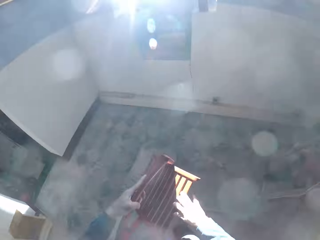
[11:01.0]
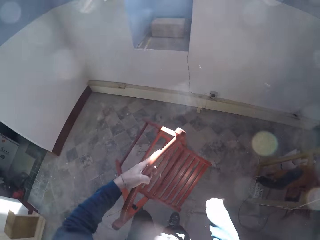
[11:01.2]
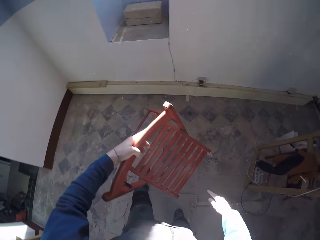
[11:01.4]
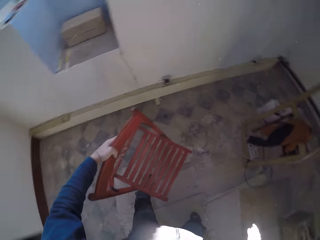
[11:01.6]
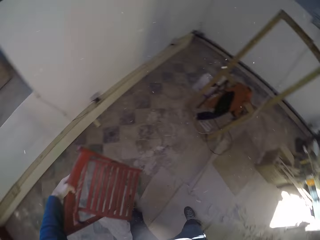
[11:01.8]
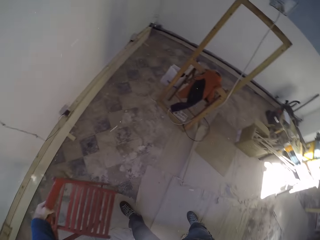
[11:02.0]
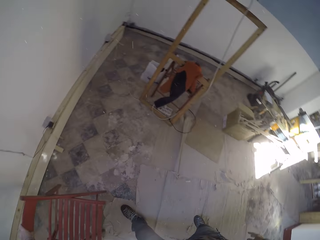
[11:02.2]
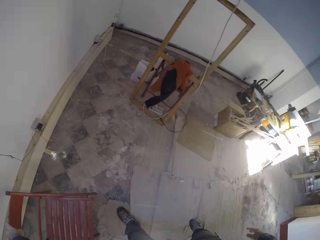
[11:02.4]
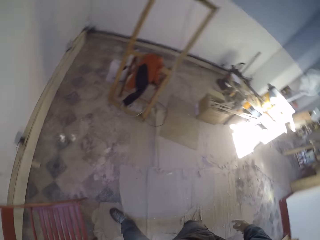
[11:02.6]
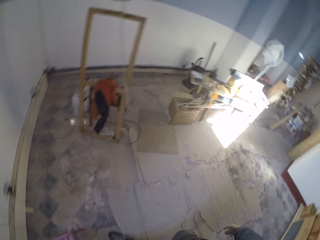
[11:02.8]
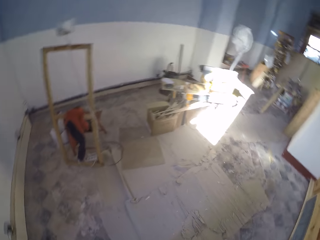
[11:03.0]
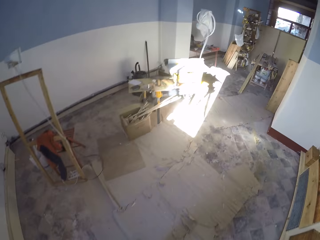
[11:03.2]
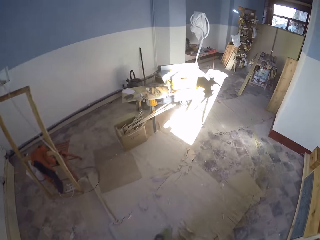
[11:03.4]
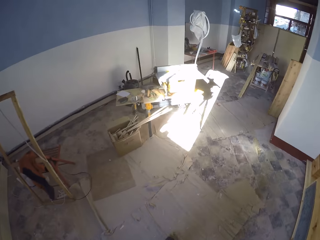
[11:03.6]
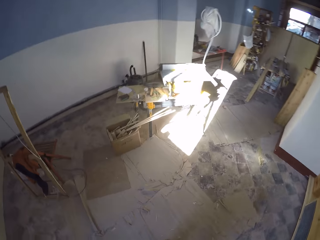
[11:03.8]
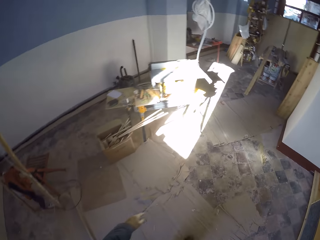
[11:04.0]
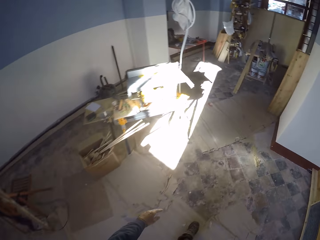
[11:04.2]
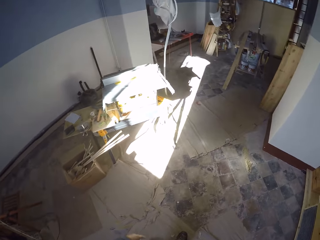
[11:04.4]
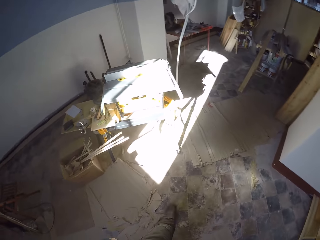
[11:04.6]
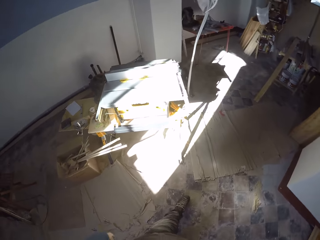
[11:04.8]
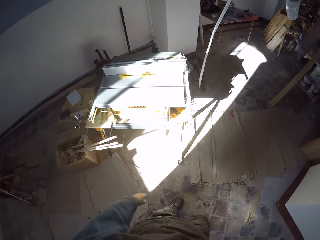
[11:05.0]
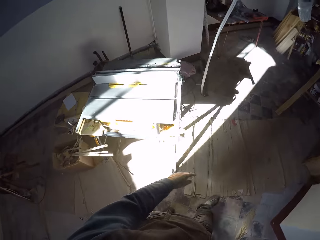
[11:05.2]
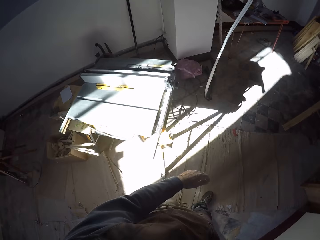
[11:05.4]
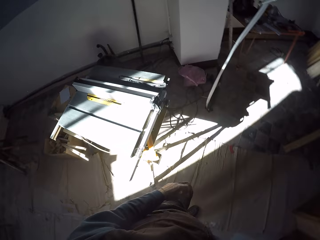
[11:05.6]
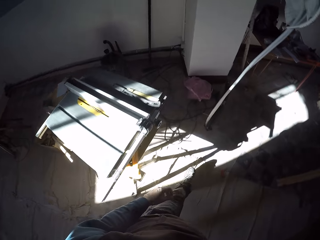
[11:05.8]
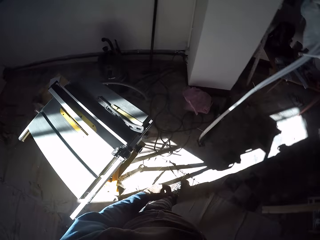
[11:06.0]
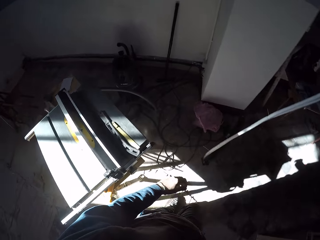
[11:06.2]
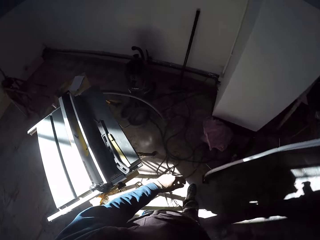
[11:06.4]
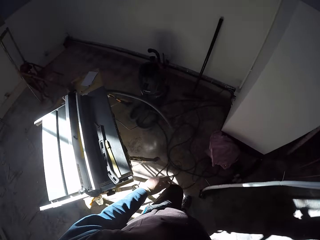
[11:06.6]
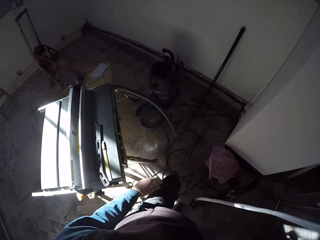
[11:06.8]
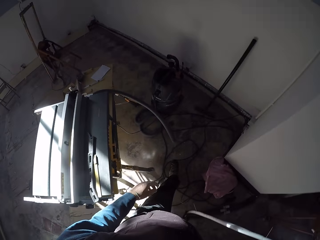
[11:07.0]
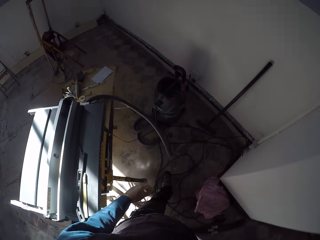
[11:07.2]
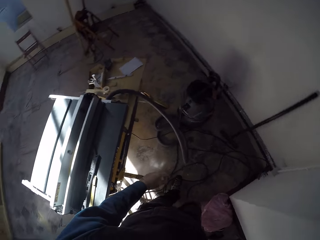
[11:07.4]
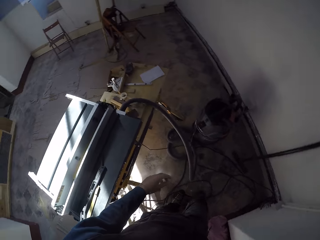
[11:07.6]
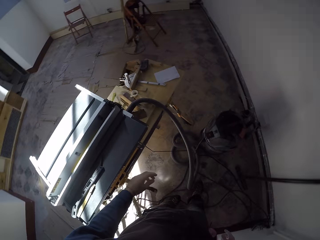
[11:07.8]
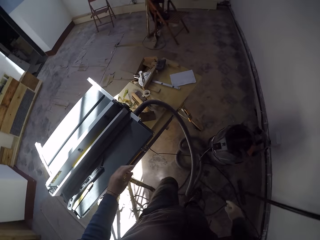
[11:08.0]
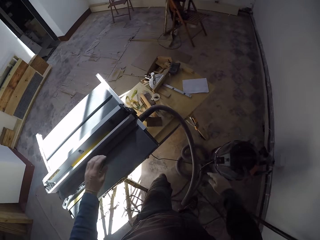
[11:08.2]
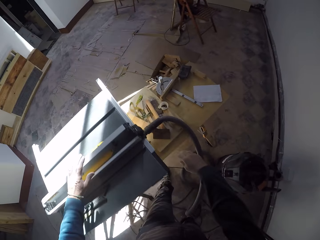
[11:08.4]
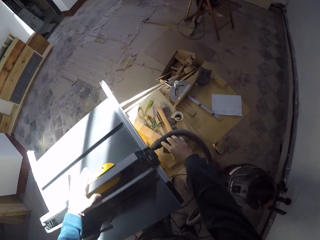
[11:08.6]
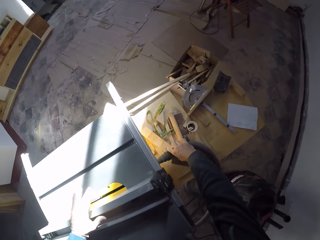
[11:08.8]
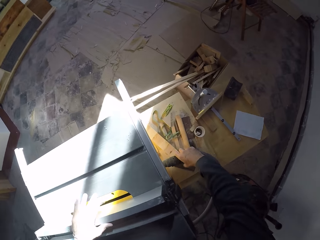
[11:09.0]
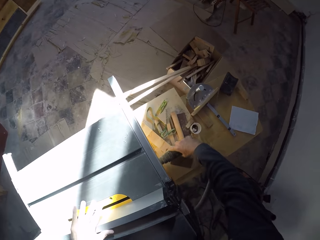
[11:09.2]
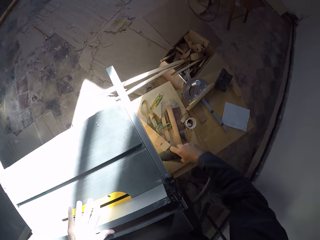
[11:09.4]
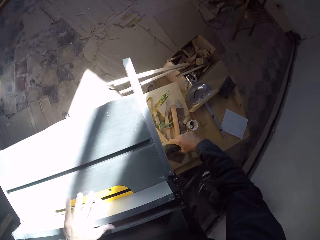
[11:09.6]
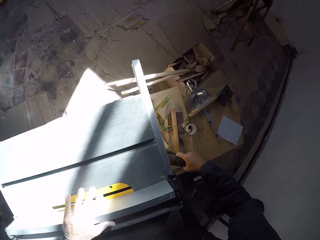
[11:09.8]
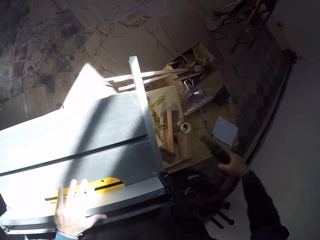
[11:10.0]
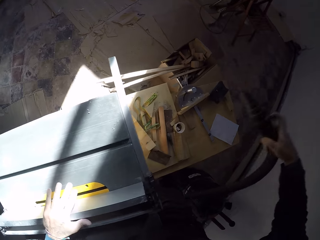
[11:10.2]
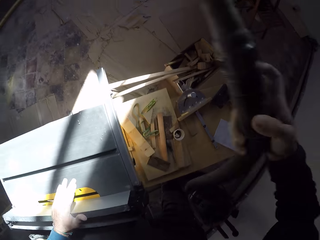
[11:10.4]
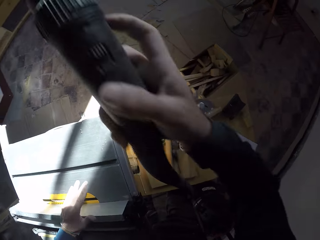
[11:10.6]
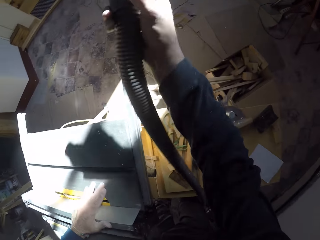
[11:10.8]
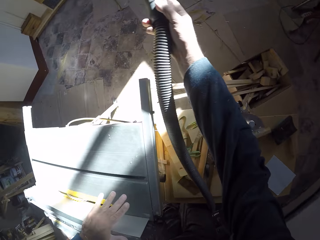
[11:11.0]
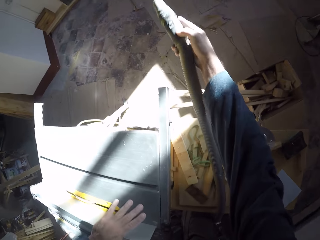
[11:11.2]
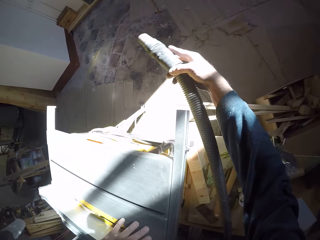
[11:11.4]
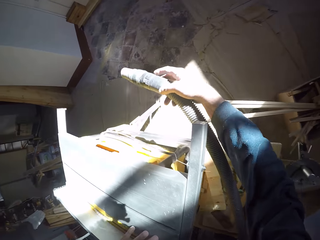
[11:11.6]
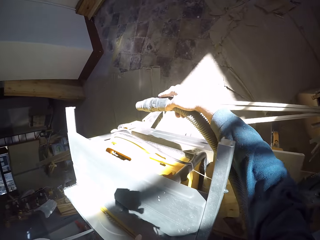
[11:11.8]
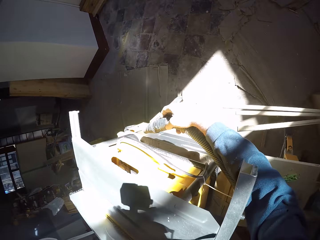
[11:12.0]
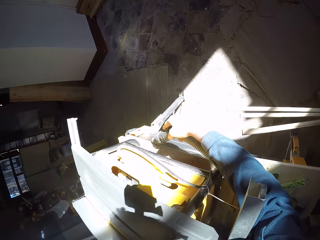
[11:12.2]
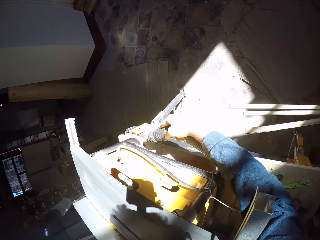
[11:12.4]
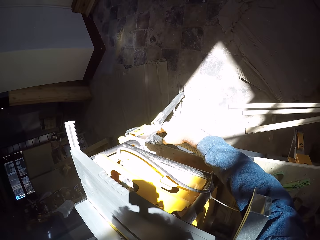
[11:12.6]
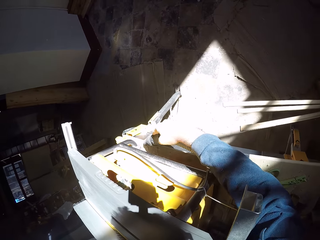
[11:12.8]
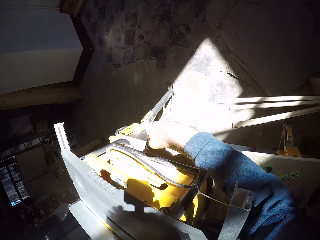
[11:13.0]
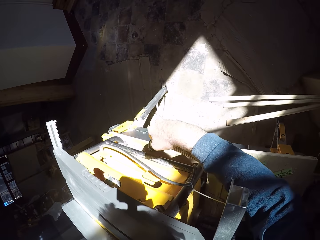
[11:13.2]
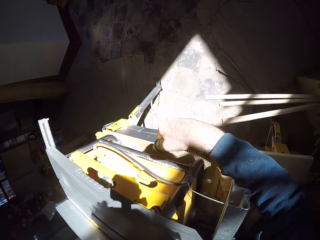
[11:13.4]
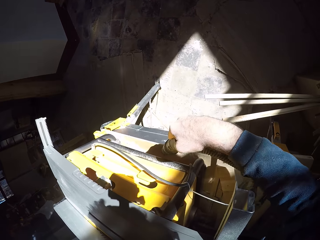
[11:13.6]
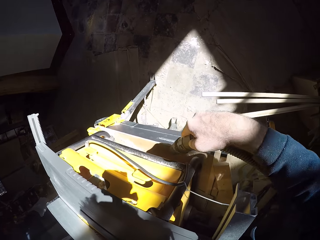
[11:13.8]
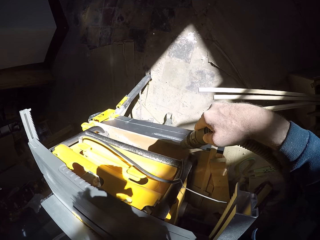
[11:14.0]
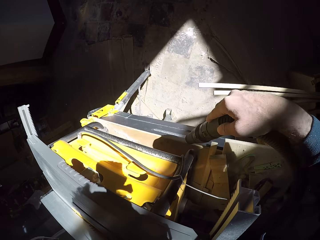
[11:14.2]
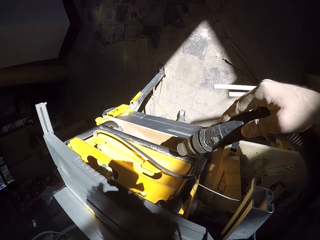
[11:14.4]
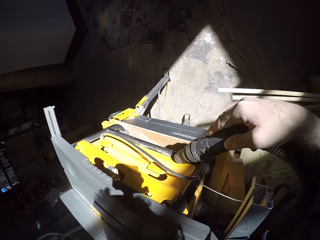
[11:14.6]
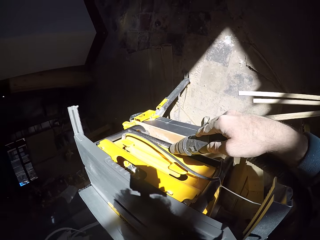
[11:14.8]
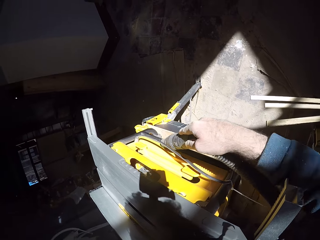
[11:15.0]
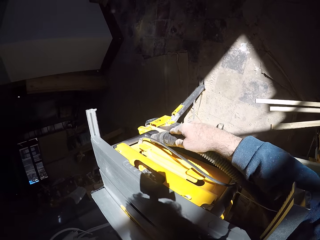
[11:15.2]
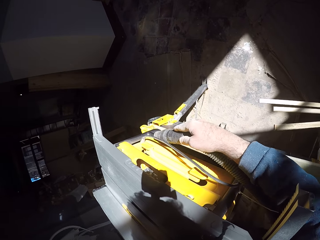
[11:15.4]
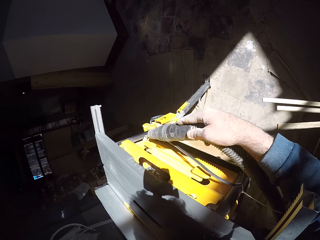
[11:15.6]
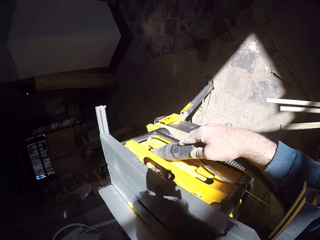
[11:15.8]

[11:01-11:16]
The camera wearer unfolds the chair with both hands. He drops the chair on the floor with his left hand. He walks towards the table saw. He touches the table saw cutter with his left hand. He unplugs the vacuum cleaner hose from the socket pipe with his right hand. He removes dust from the table saw cutter stand with the vacuum cleaner hose in his right hand.

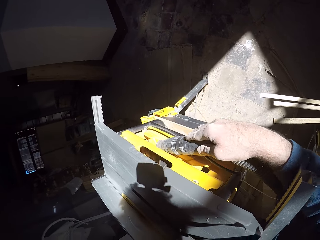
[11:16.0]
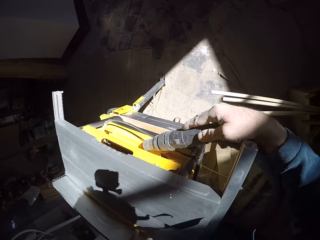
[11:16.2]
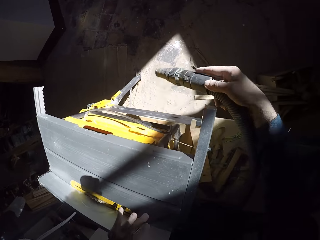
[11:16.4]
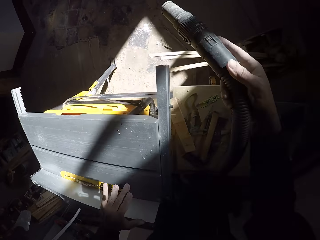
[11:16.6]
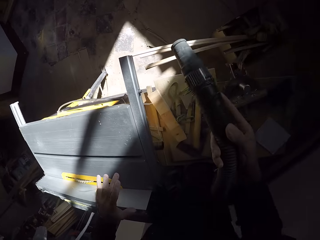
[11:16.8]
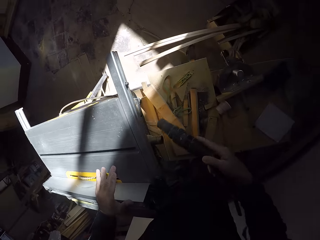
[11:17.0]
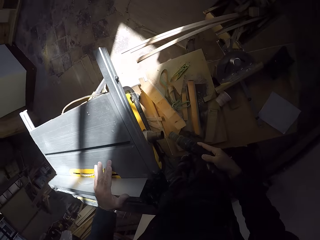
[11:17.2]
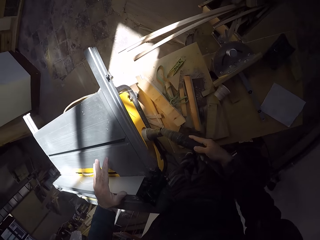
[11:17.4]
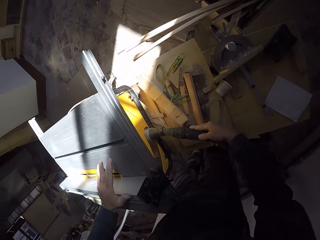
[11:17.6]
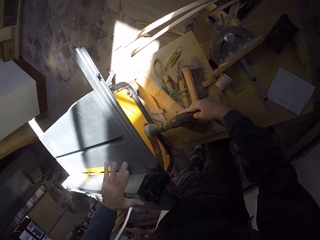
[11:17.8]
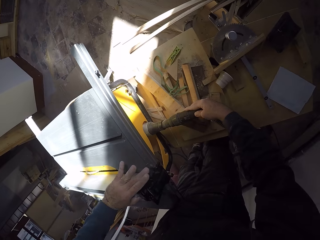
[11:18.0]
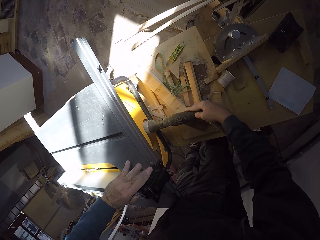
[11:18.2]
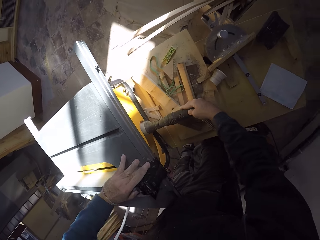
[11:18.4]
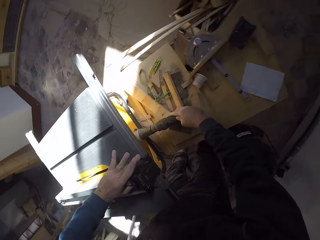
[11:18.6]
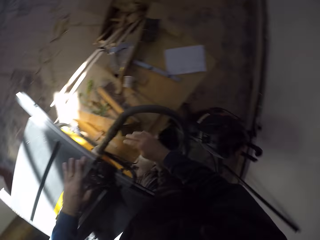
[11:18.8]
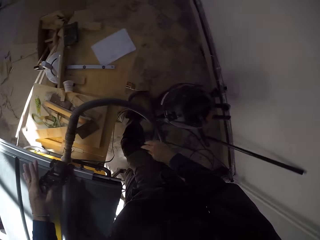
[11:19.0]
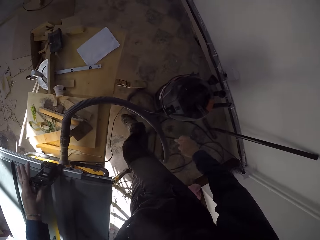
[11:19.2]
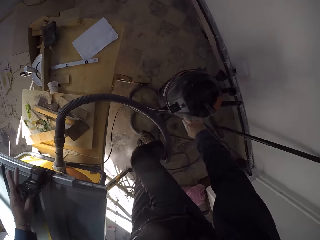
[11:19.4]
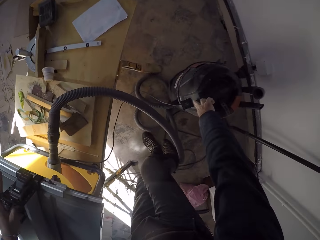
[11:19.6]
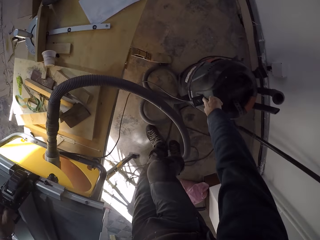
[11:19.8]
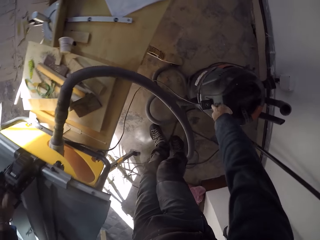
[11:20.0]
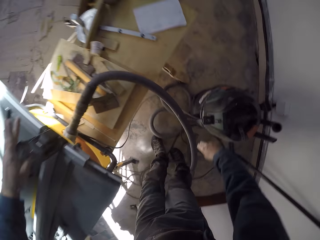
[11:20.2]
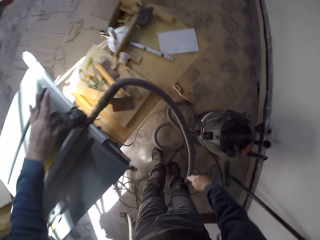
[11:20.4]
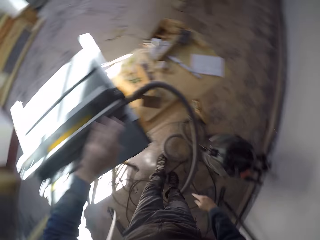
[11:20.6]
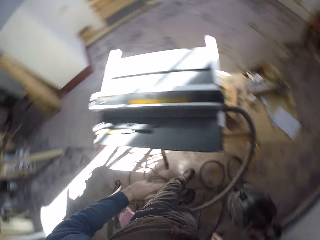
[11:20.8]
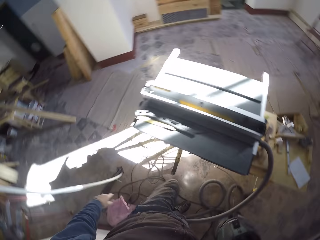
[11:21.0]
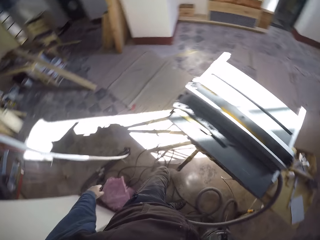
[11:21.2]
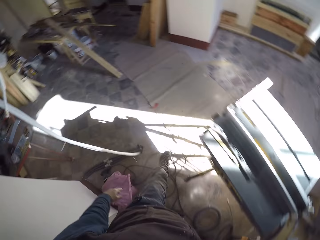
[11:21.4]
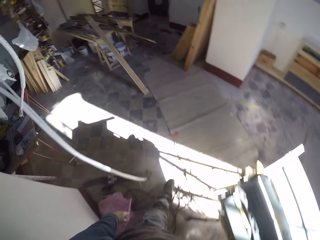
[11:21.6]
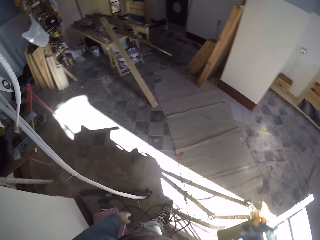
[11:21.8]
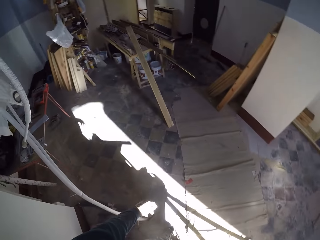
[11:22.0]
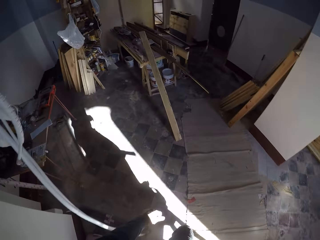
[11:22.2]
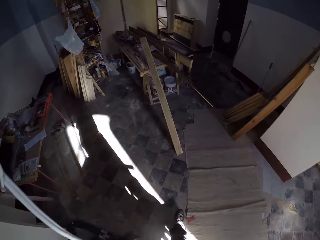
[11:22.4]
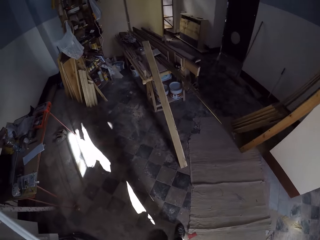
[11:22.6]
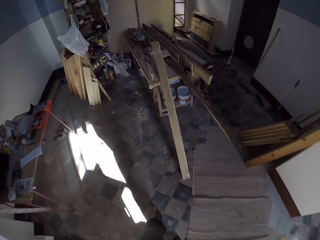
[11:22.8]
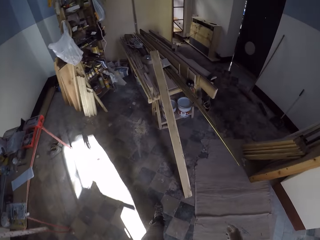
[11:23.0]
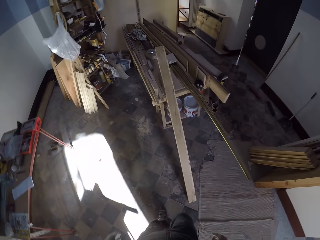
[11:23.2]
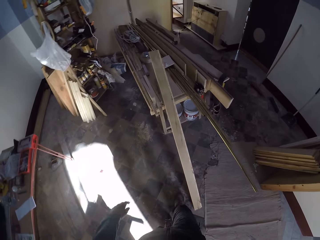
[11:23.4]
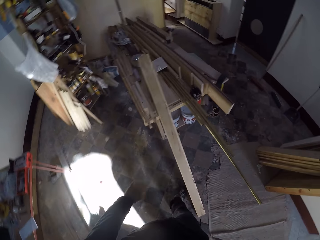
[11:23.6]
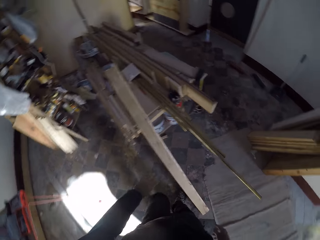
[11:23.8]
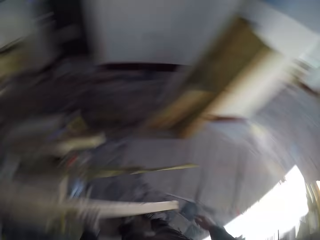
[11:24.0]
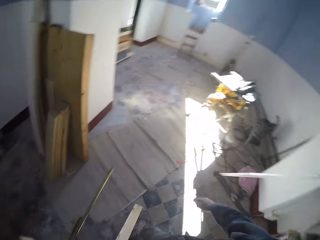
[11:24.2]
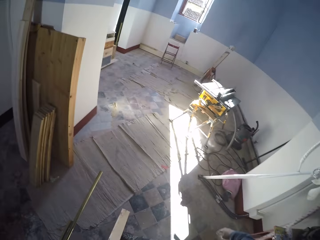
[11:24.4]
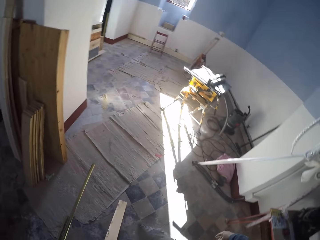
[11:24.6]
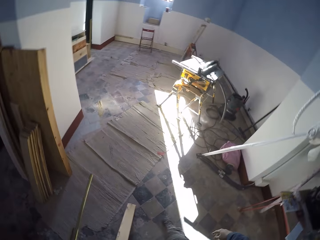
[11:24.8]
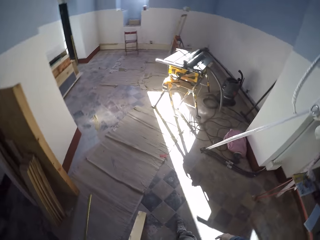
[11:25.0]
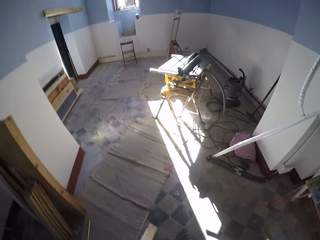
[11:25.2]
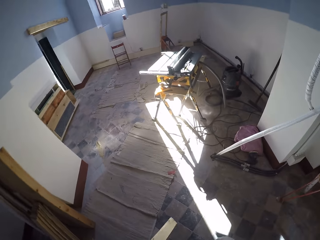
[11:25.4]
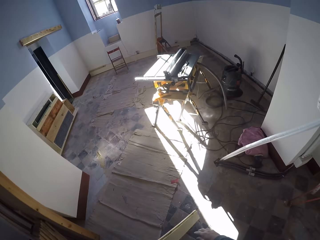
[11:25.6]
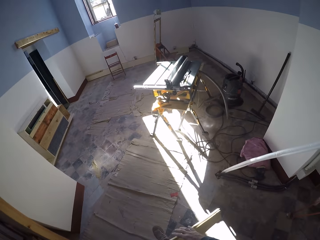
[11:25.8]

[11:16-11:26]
The camera wearer plugs the vacuum cleaner hose to the socket pipe with his right hand. He places the suction on the table saw. He operates the vacuum cleaner on the floor with his right hand. He presses the knob on the vacuum cleaner. He walks towards a table. He picks up a wood, a block of wood, on the table with his left hand.
